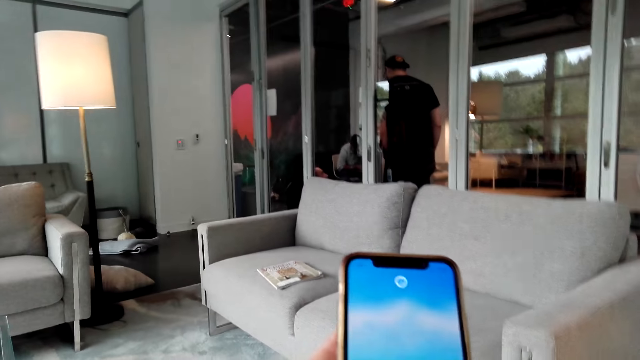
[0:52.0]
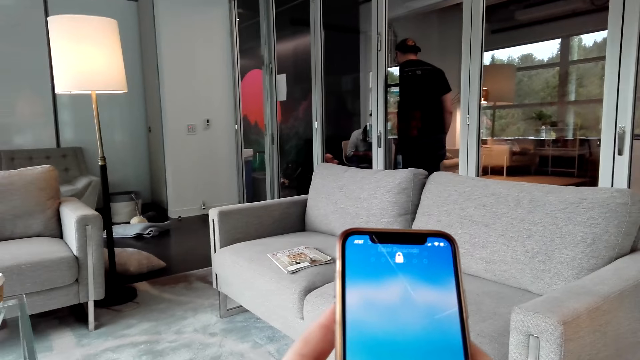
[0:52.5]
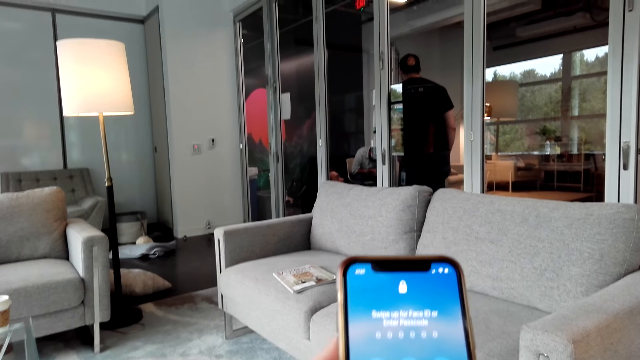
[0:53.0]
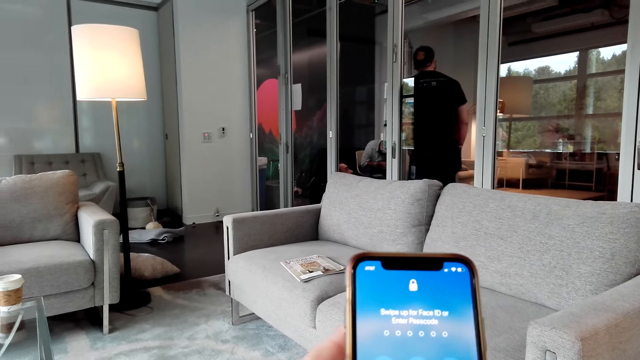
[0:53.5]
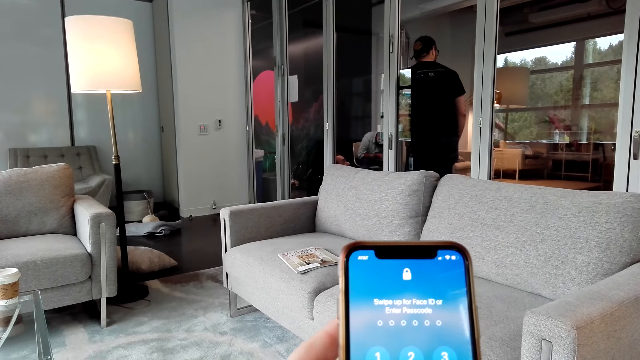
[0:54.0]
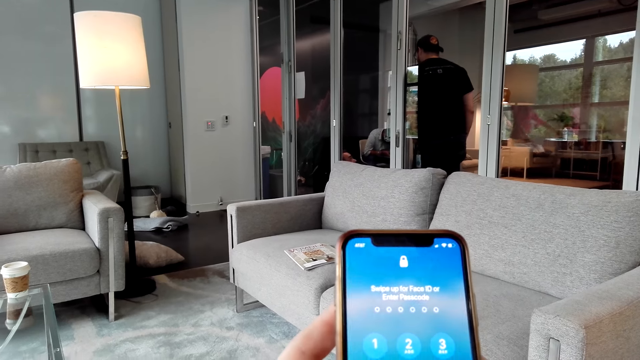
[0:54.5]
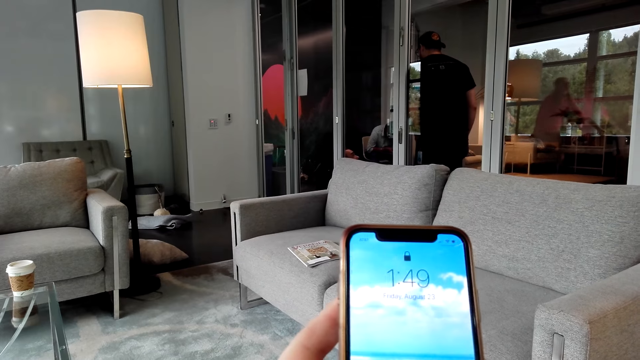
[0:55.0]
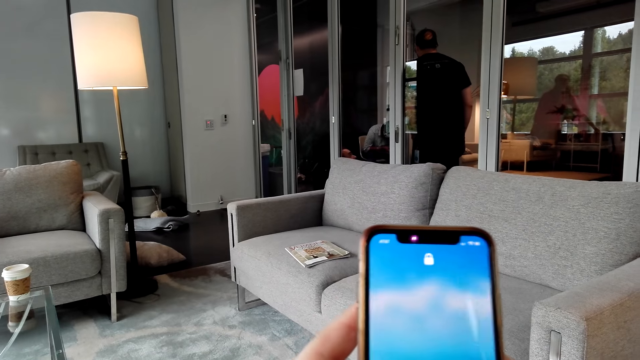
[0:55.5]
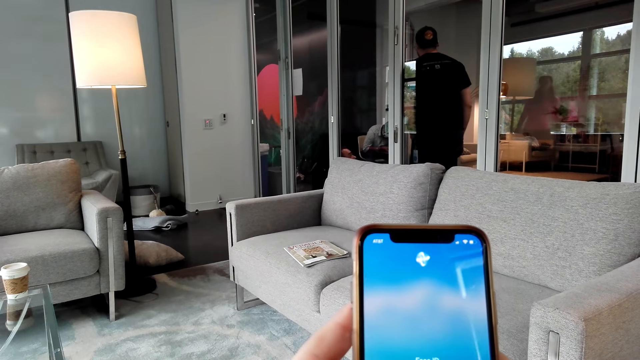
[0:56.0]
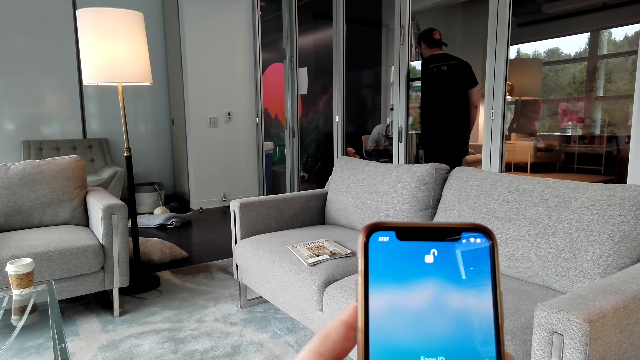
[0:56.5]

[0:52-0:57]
The camera wearer scrolls the phone.

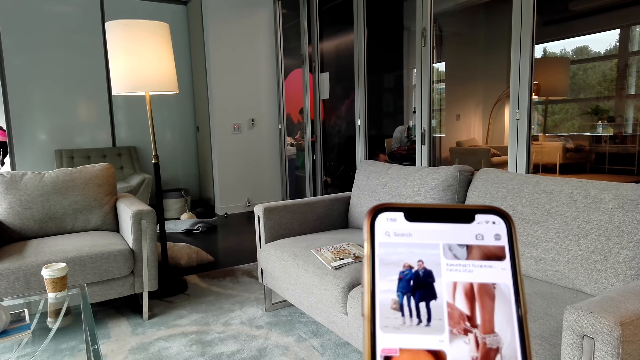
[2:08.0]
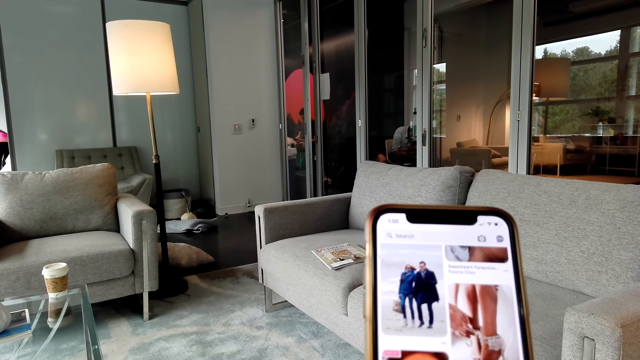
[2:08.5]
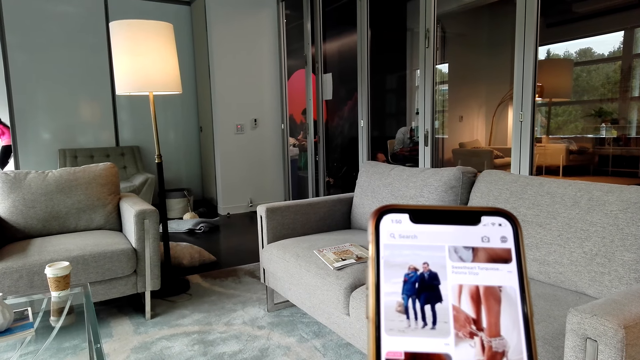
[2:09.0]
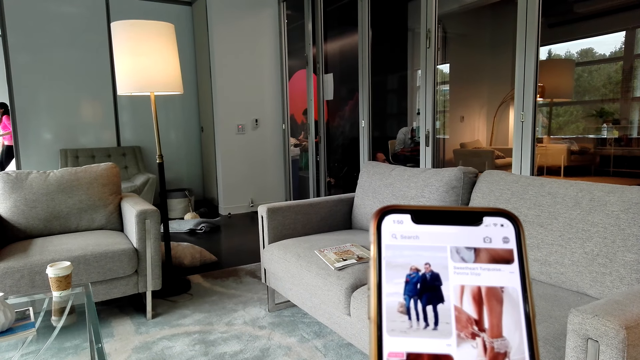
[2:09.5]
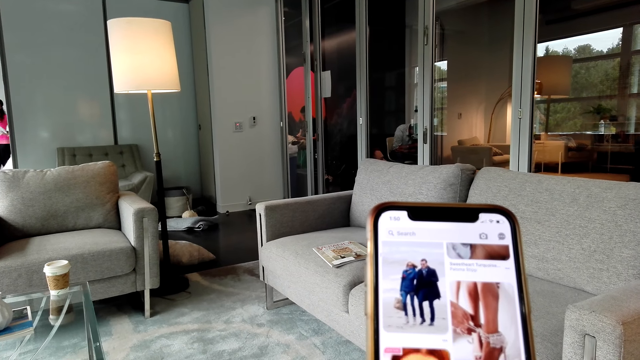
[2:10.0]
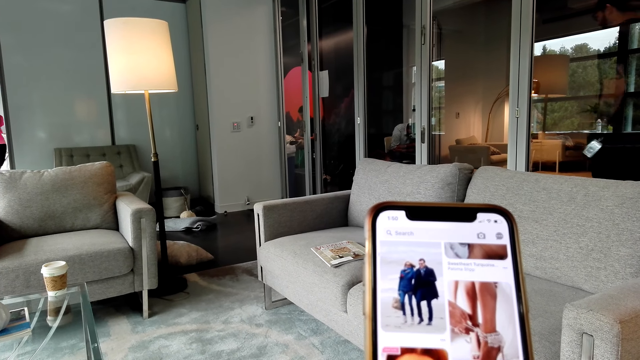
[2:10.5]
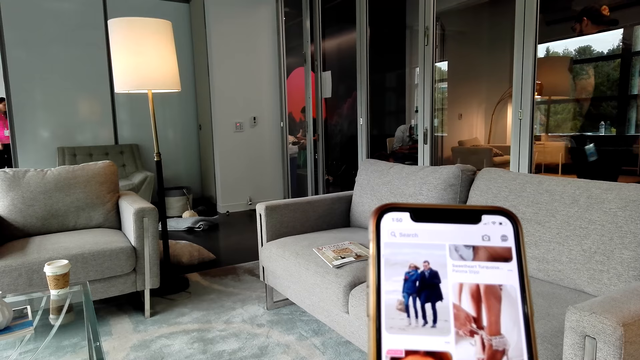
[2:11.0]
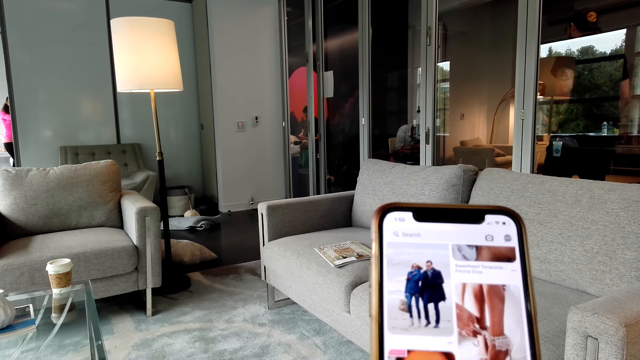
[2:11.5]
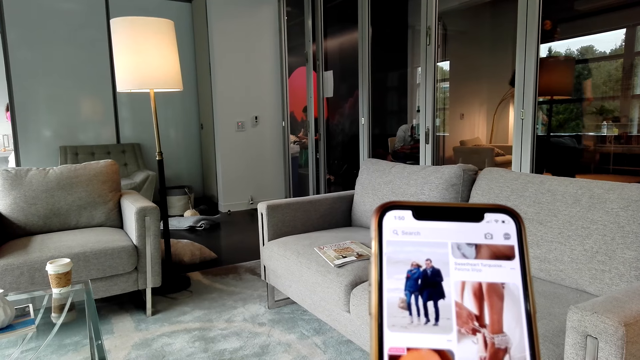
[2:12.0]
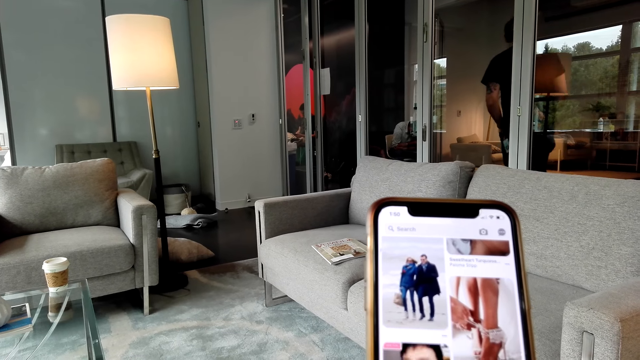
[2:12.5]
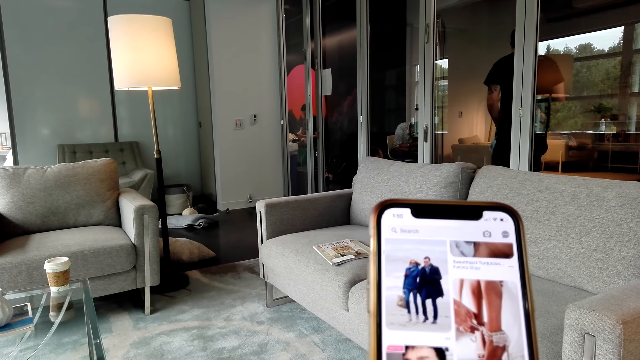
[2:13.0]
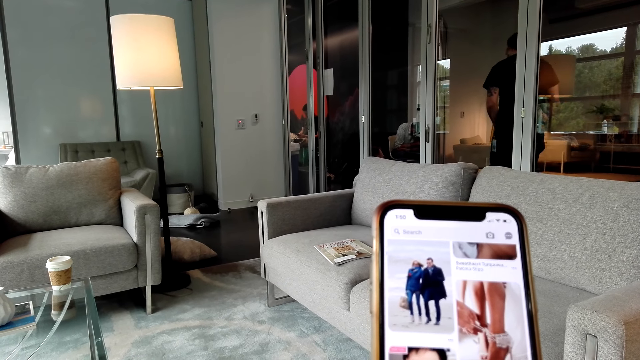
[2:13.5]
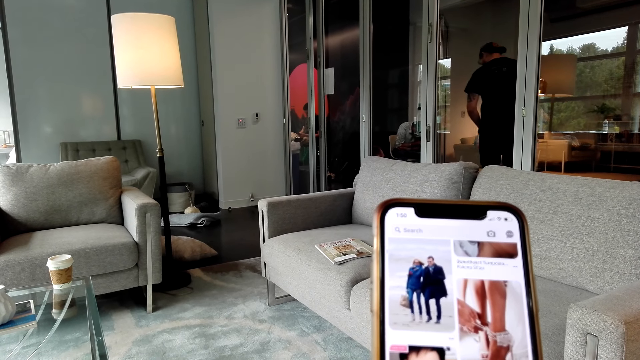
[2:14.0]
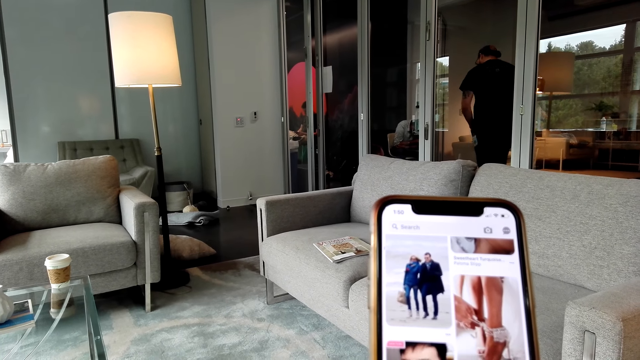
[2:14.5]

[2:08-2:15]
The camera wearer watches the video on the phone.

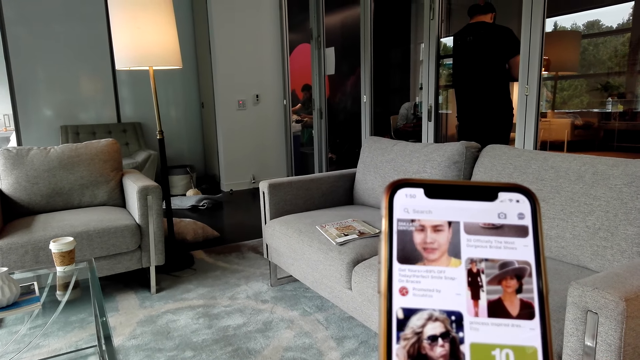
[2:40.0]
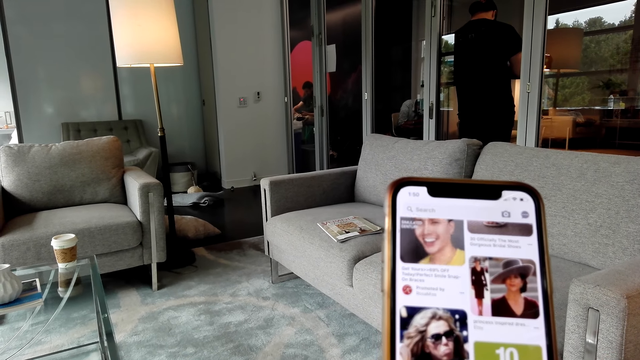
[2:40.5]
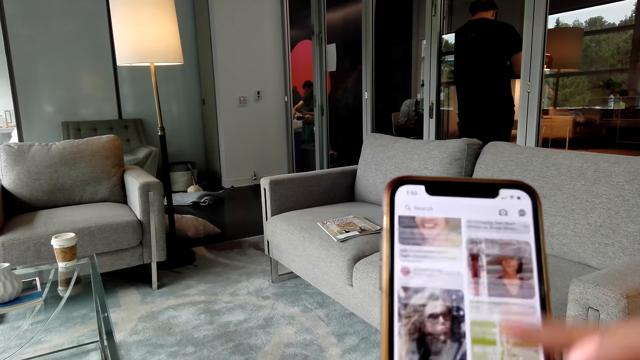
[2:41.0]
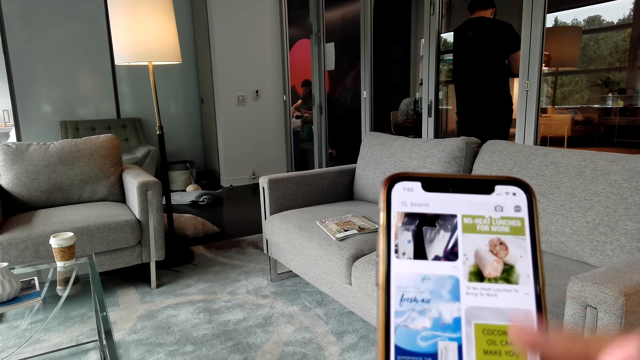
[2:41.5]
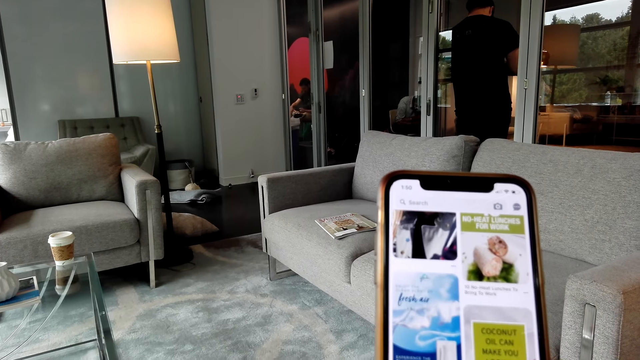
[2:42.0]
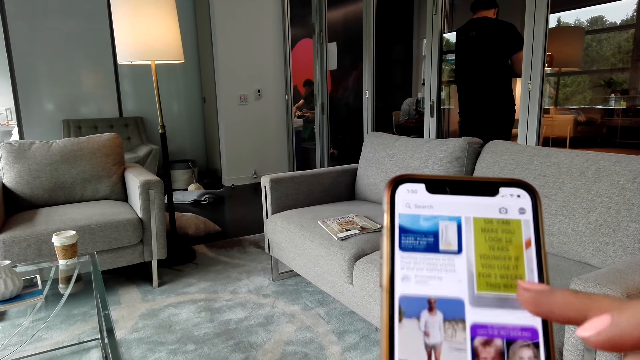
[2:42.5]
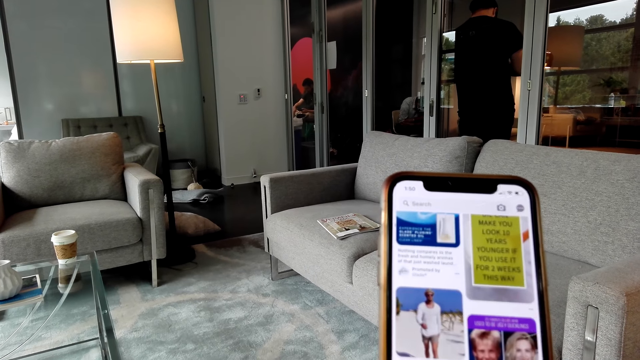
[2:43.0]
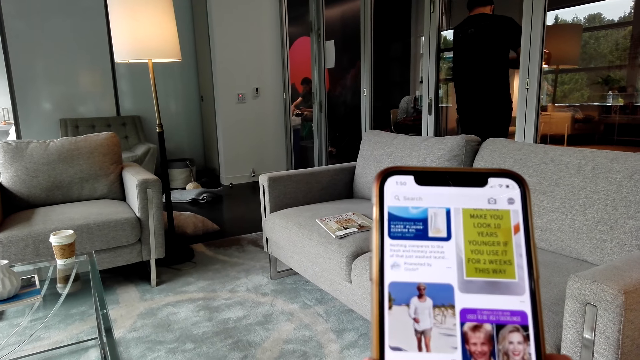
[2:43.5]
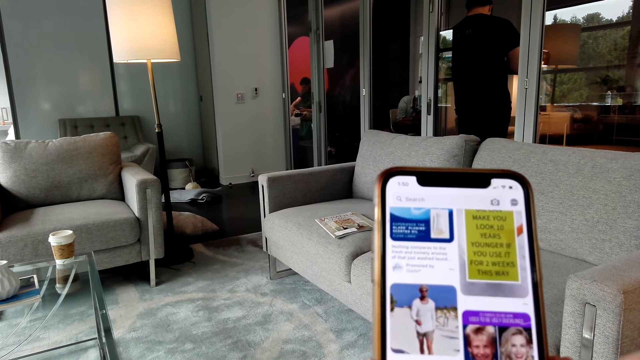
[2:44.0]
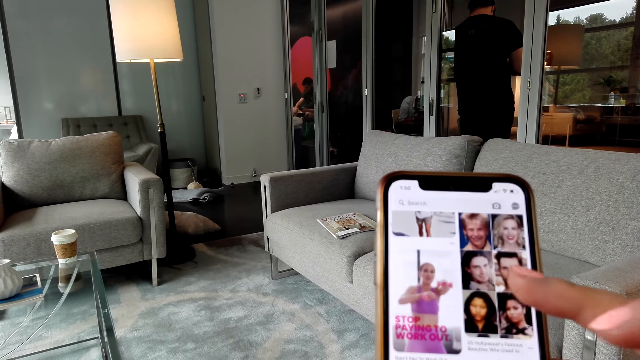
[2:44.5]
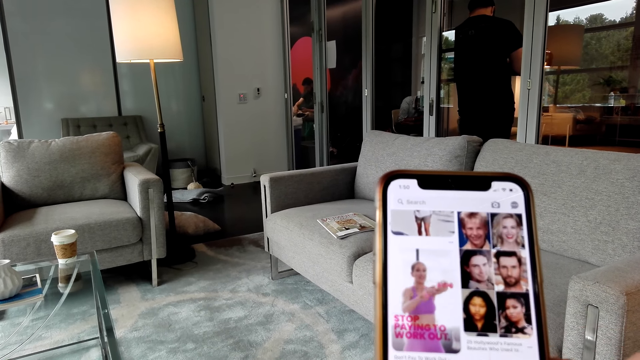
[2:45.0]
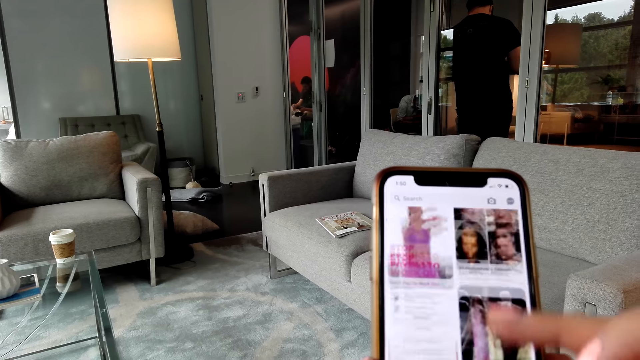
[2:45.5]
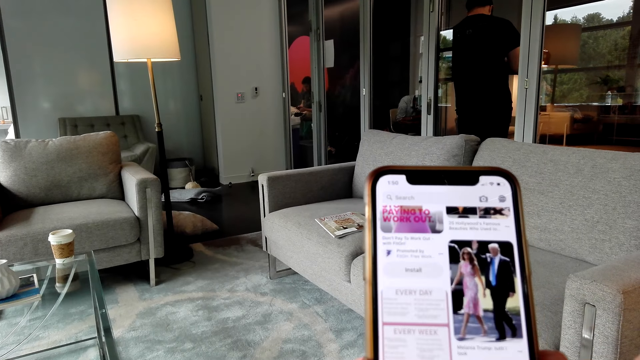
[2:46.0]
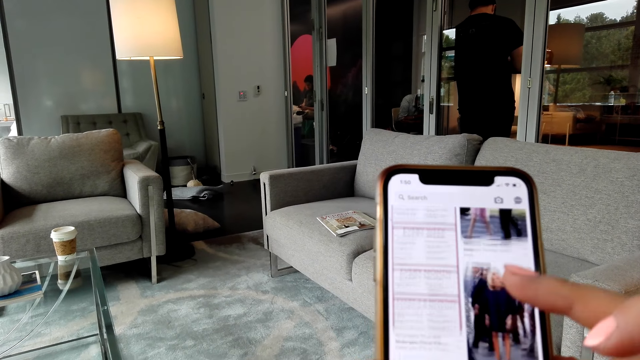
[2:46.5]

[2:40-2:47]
The camera wearer scrolls the phone.

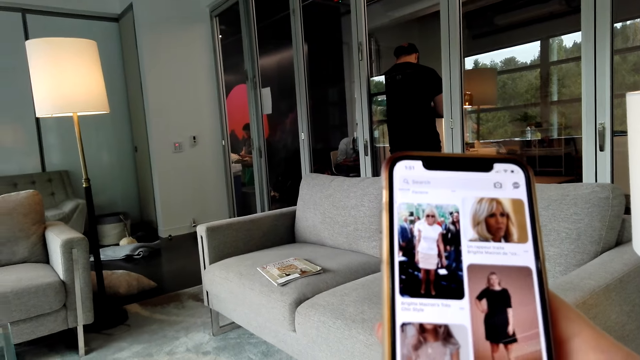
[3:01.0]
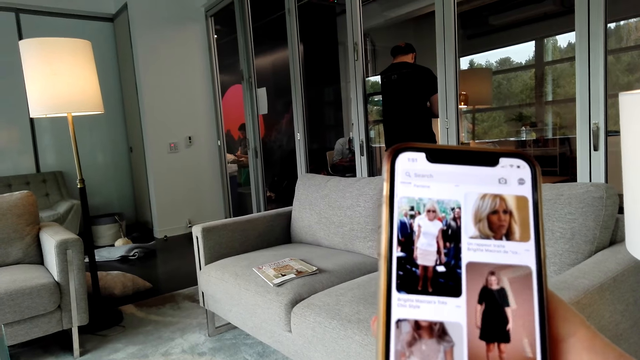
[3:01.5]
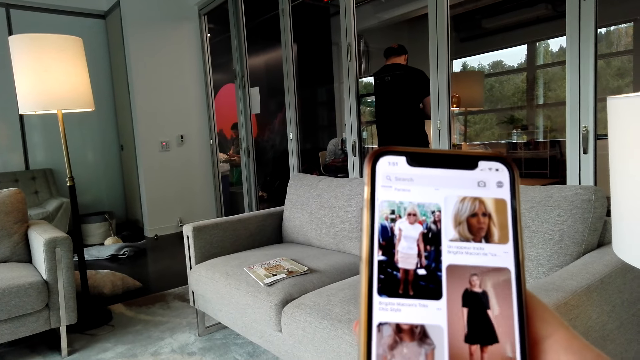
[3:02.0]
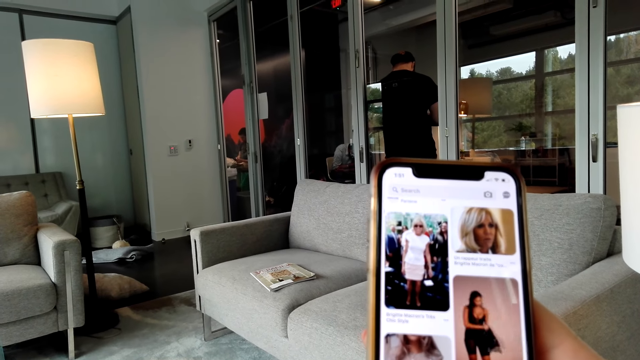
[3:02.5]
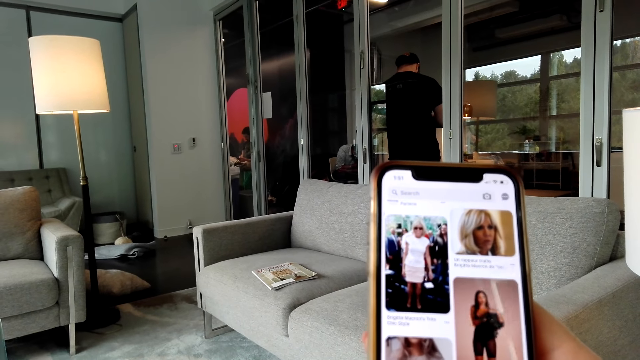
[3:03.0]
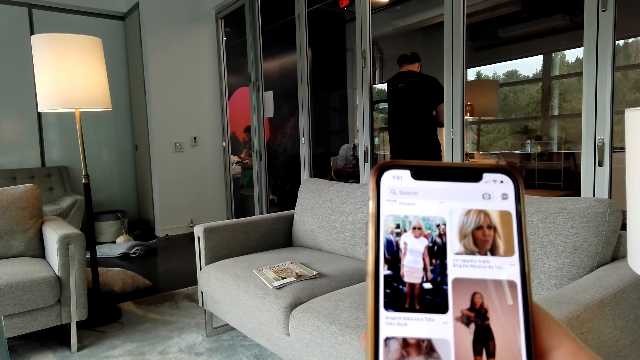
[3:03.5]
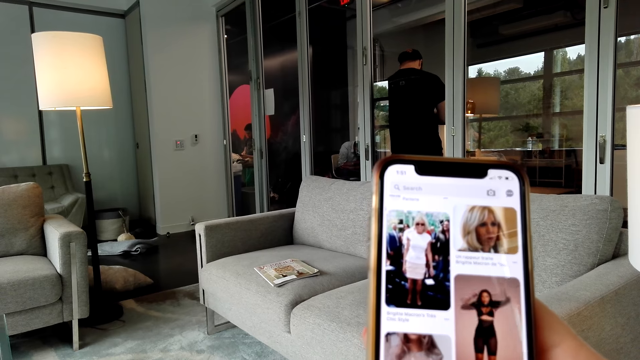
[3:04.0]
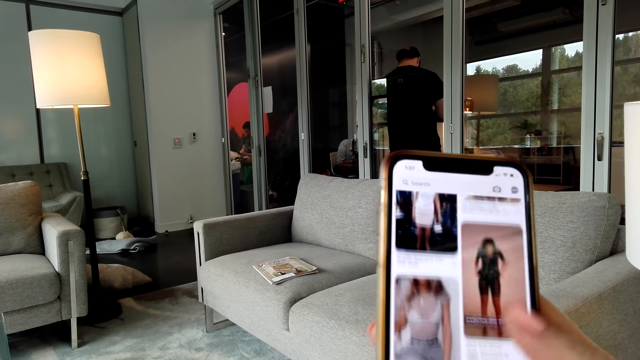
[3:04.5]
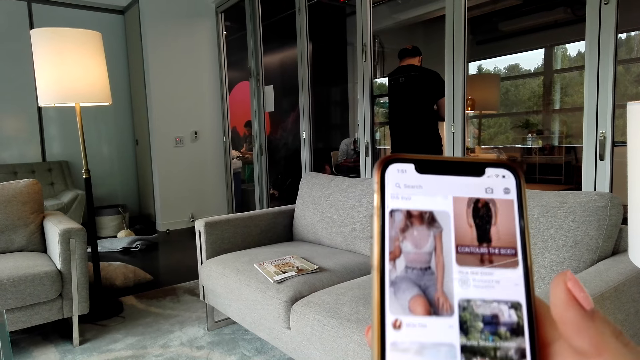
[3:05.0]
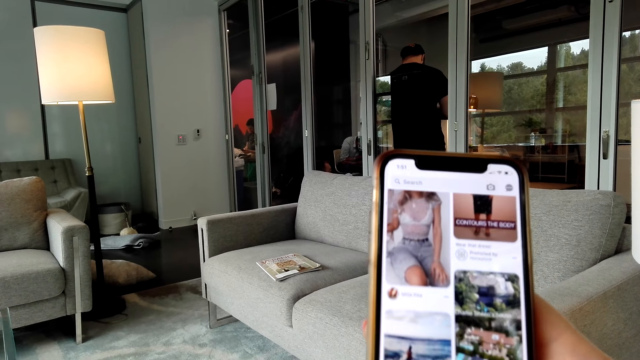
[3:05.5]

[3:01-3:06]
The camera wearer watches the video on the phone.
